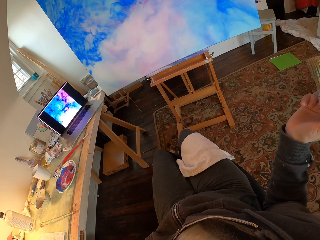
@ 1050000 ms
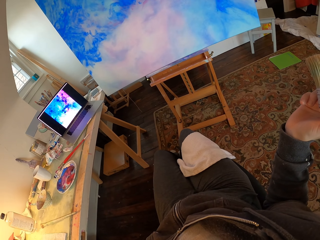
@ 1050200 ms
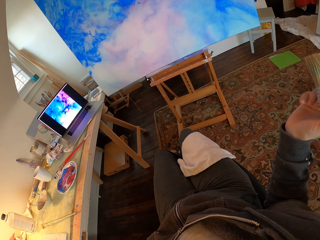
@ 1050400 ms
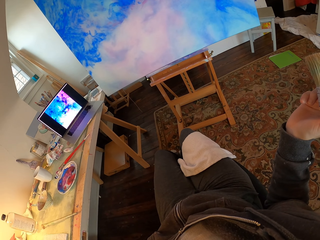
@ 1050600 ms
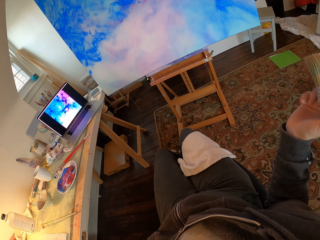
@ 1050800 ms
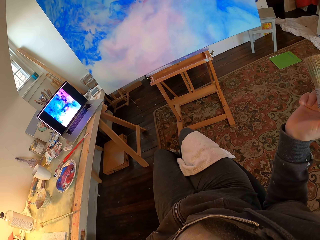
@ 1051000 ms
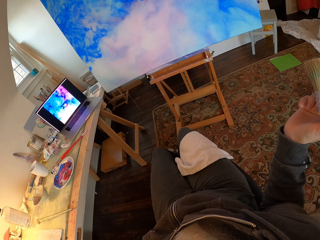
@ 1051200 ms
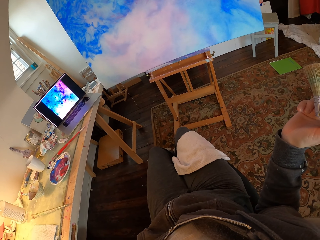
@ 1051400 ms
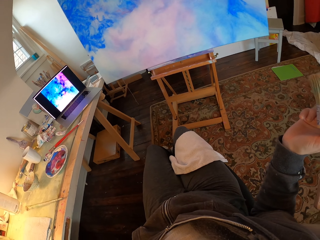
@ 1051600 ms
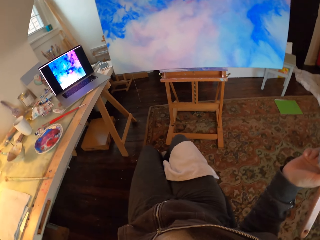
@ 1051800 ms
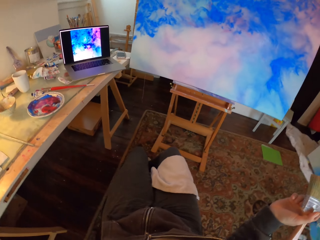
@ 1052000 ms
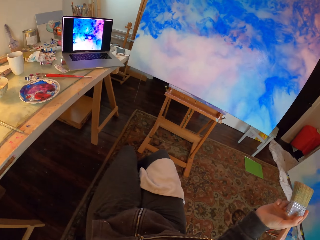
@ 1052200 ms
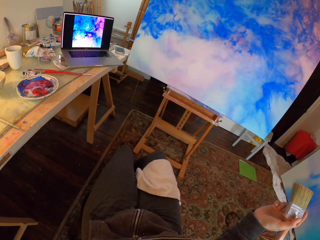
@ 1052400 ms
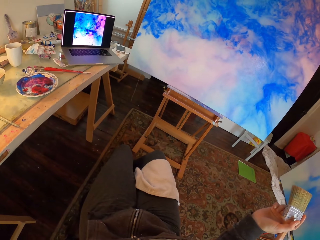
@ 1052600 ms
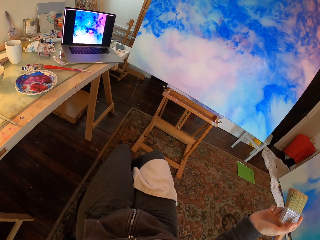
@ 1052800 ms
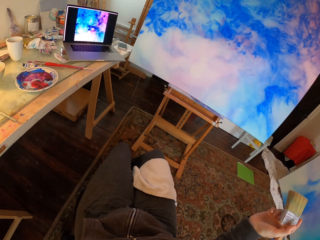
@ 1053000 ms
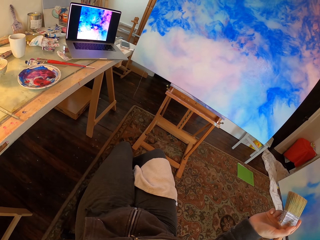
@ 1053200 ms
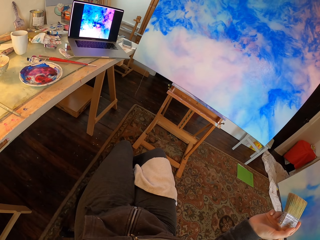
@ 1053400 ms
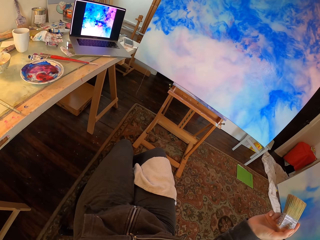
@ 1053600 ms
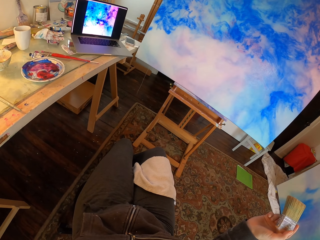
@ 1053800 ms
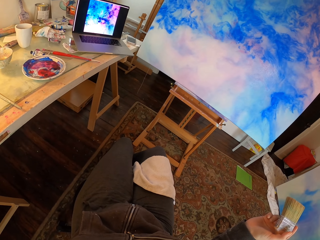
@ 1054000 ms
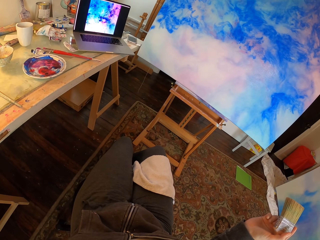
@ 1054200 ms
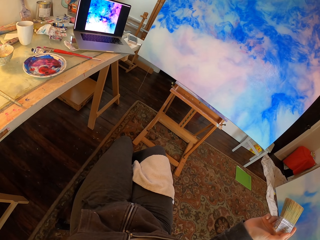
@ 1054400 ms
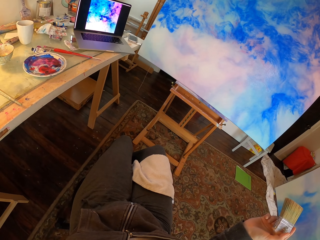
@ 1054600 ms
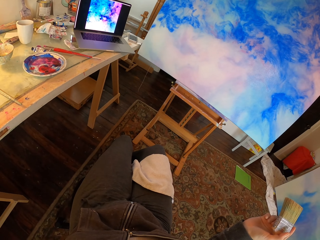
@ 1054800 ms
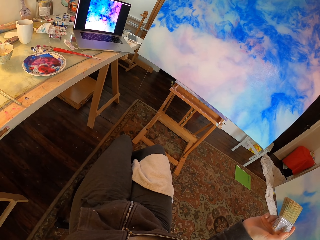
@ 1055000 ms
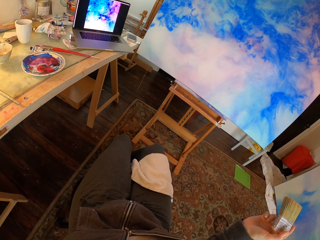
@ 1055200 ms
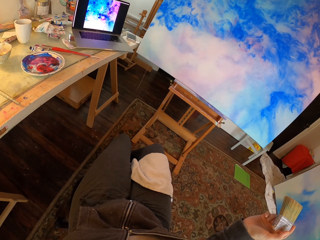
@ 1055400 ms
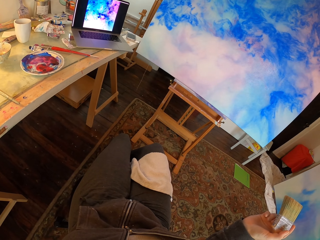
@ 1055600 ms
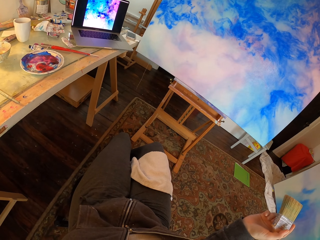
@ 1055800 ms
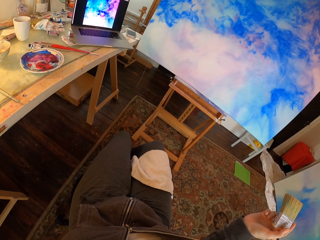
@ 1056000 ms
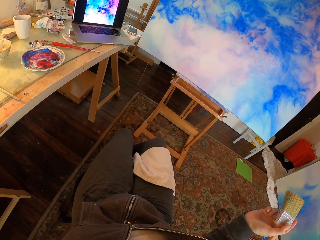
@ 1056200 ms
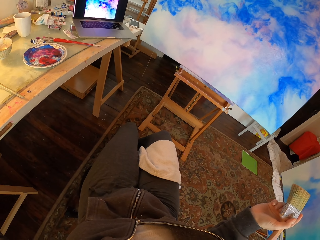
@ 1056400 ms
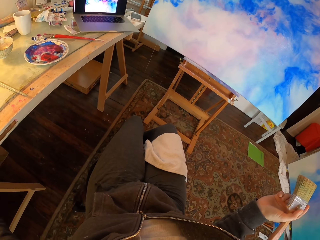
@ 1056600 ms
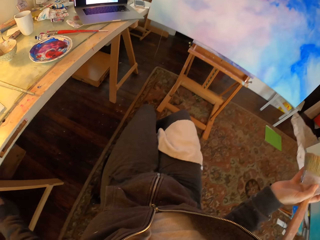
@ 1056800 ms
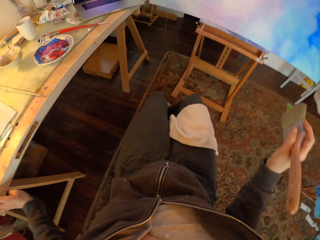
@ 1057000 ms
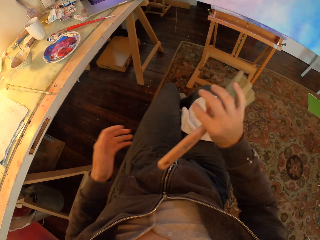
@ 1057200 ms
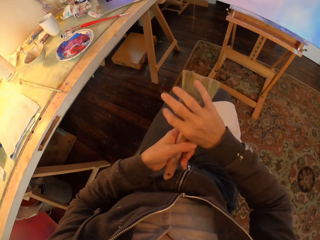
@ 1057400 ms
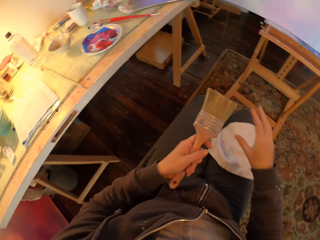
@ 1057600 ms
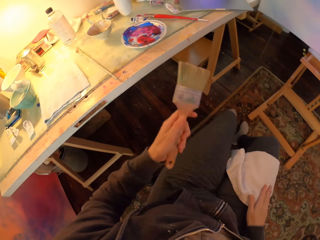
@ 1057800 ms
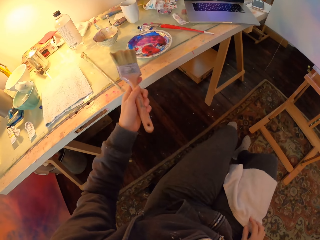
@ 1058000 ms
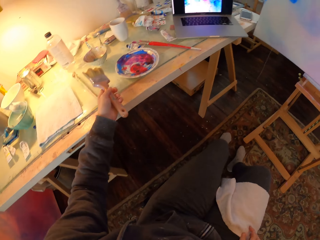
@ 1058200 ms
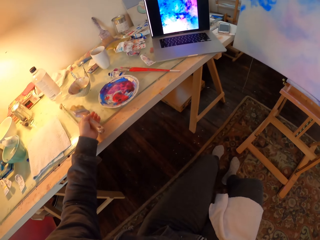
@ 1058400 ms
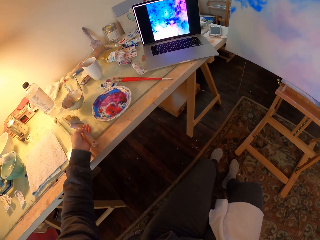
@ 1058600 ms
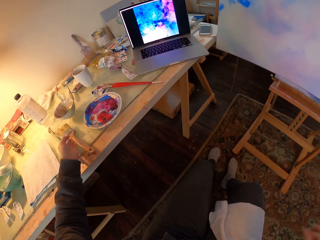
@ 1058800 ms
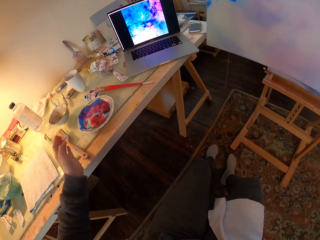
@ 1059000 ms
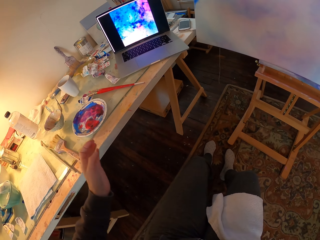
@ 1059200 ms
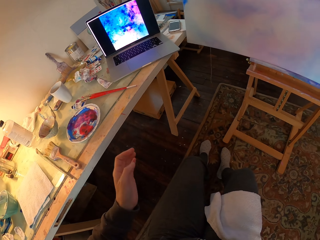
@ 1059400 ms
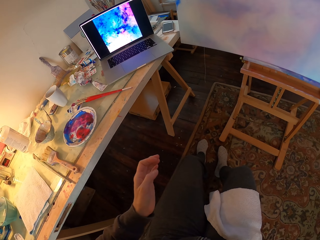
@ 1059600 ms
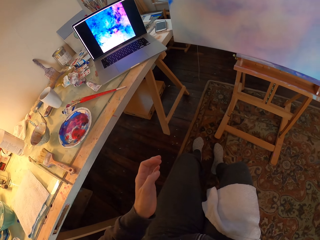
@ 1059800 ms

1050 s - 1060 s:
The camera wearer looks around and looks on the table. They switch the paint brush to the left hand, hold the paint brush and place the paint brush on the table. They move the hand.
